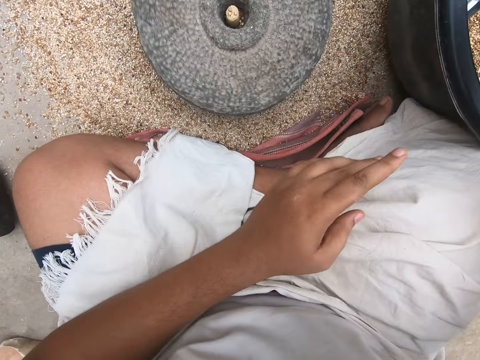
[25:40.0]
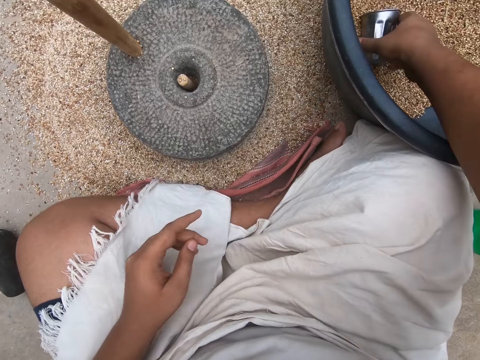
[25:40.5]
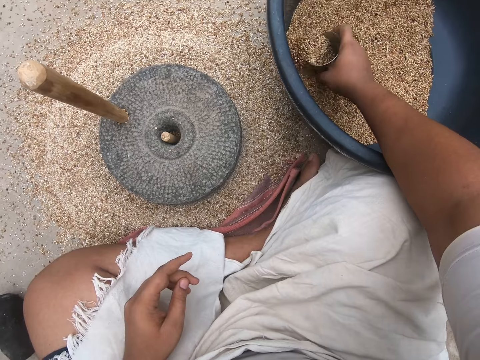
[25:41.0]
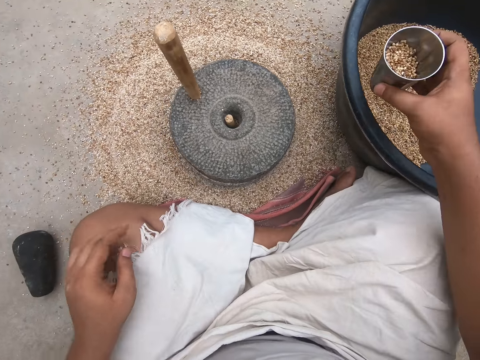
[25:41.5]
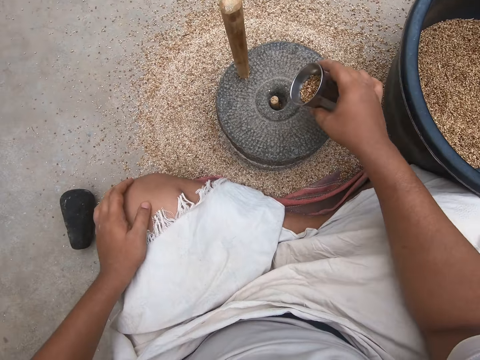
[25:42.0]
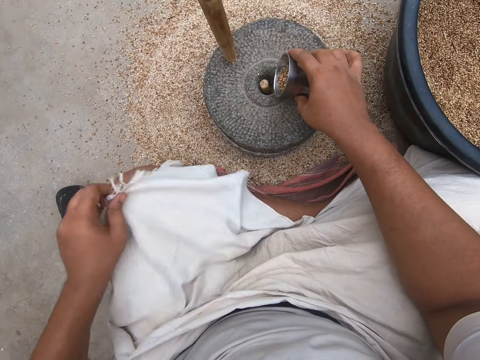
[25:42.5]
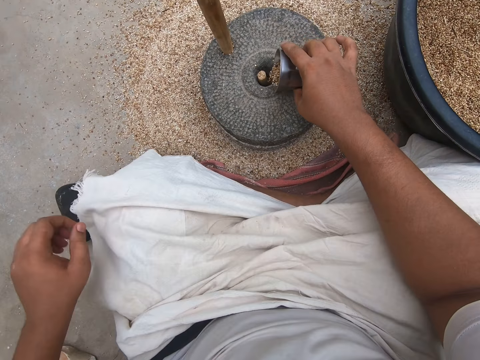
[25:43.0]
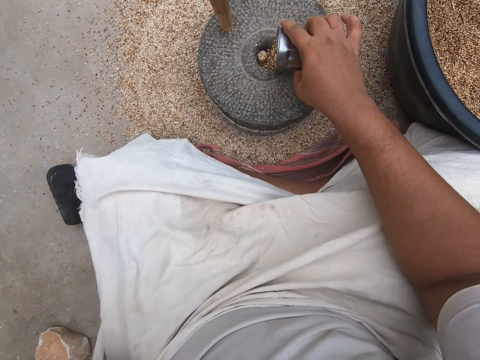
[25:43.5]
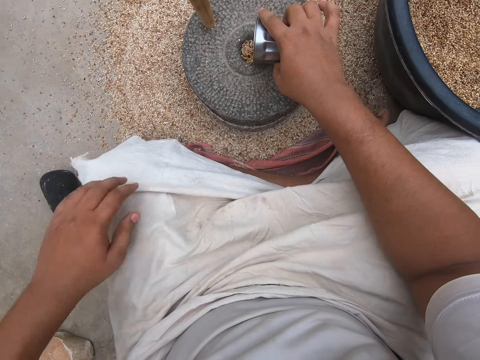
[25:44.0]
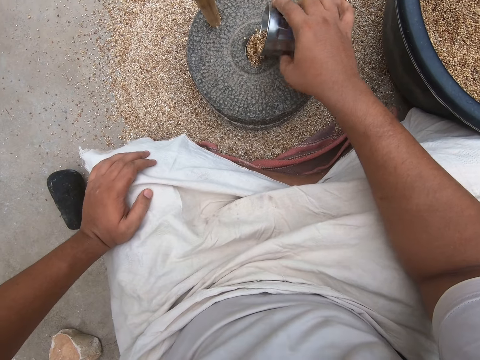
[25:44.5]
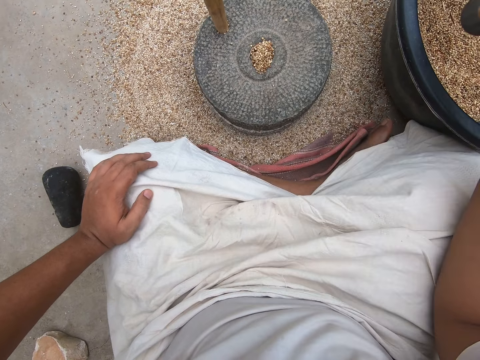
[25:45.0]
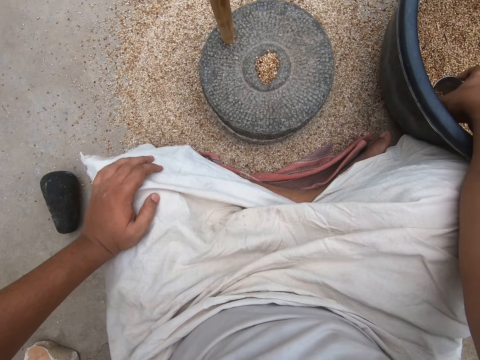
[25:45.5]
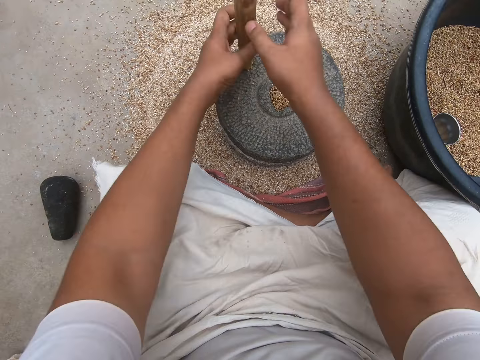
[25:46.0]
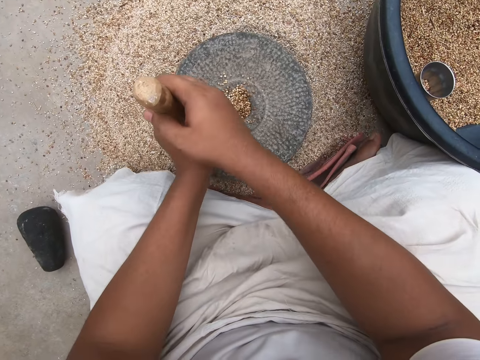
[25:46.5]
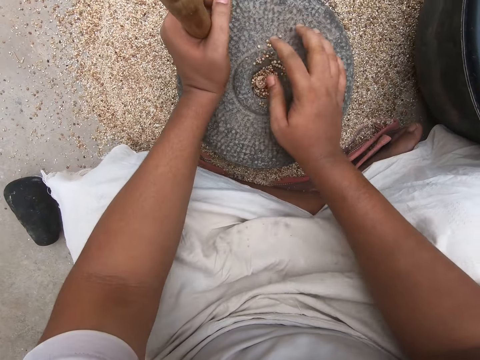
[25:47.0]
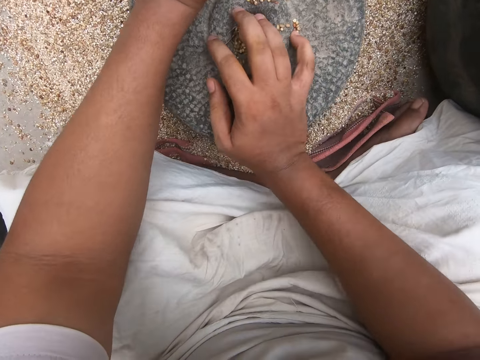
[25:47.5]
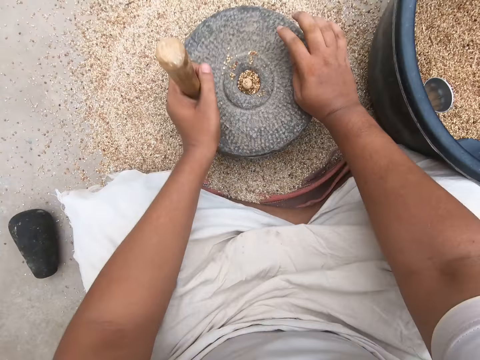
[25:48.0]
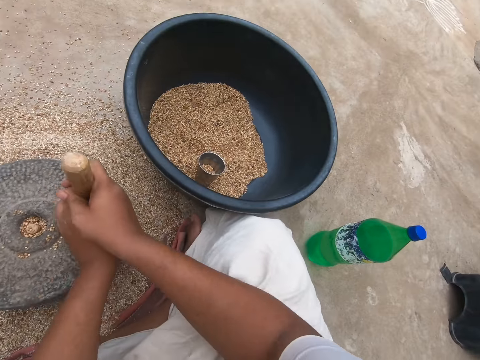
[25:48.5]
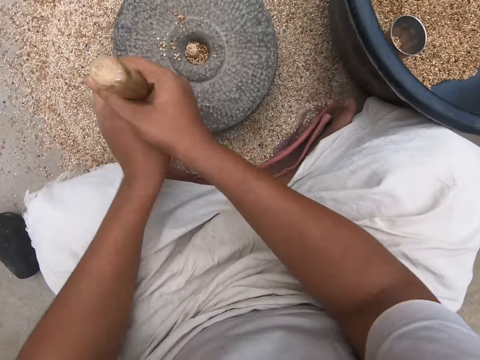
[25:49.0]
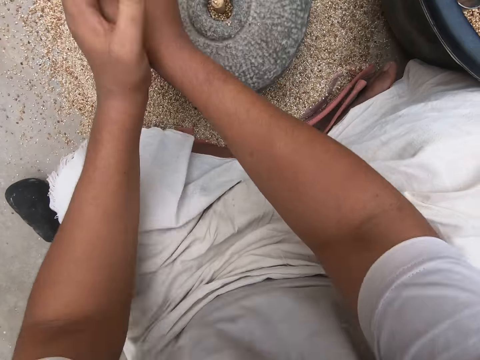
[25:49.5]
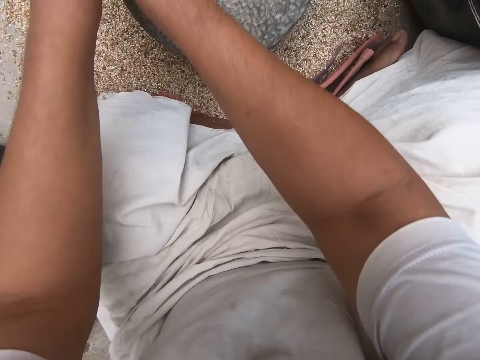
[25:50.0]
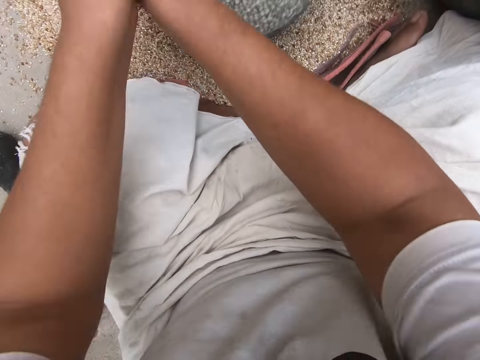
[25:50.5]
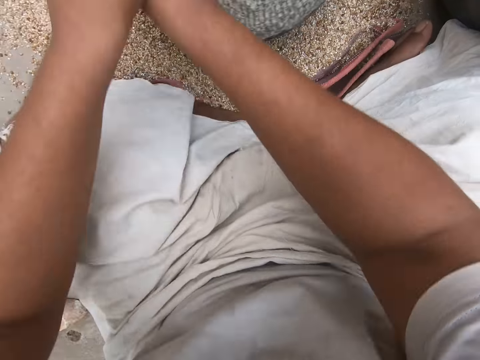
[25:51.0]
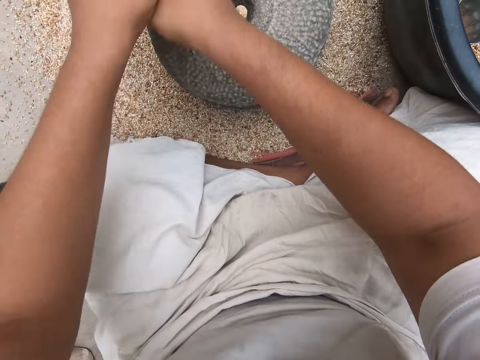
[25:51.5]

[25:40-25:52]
The camera wearer picks up the cup. He scoops some wheat from the wheat bowl with the cup. He covers his lap with the white cloth. He pours the wheat on the hand mill. He drops the cup into the wheat bowl. He grinds the wheat with a stone hand mill with his right hand.

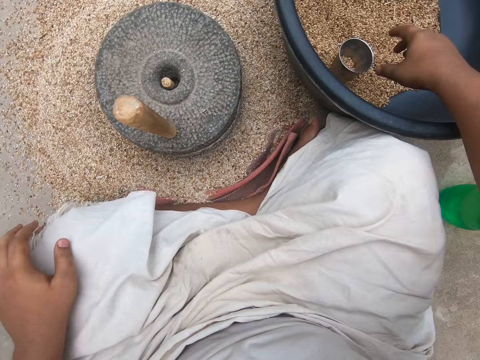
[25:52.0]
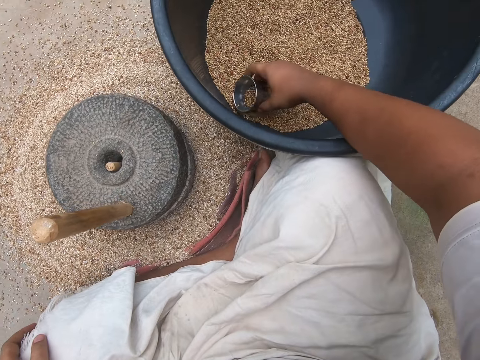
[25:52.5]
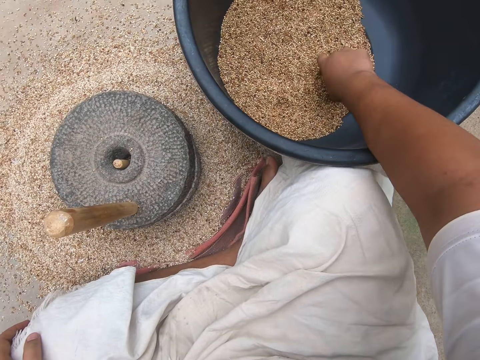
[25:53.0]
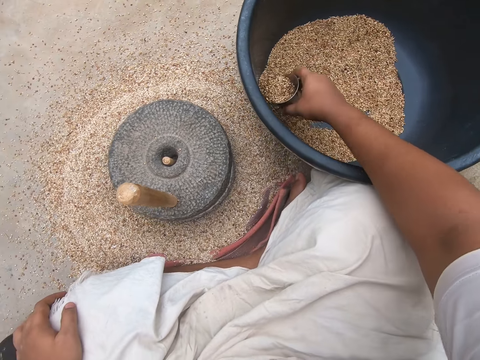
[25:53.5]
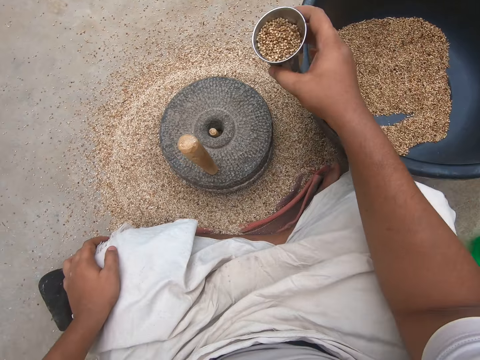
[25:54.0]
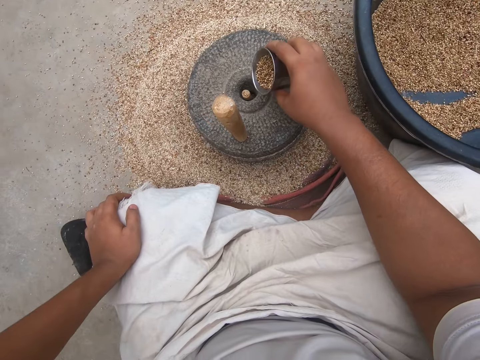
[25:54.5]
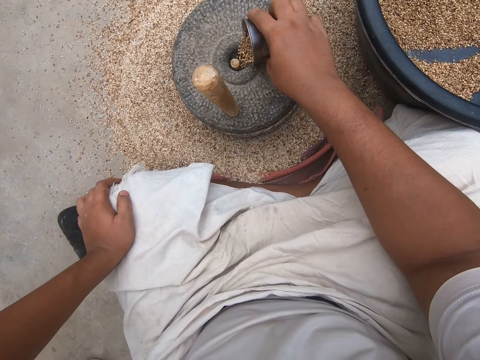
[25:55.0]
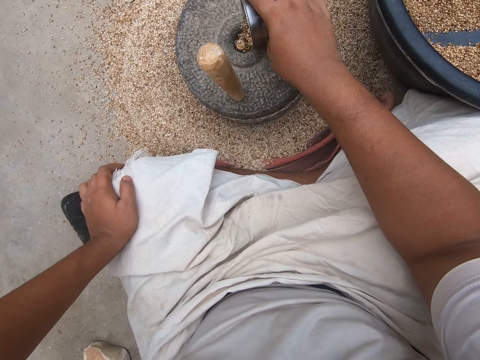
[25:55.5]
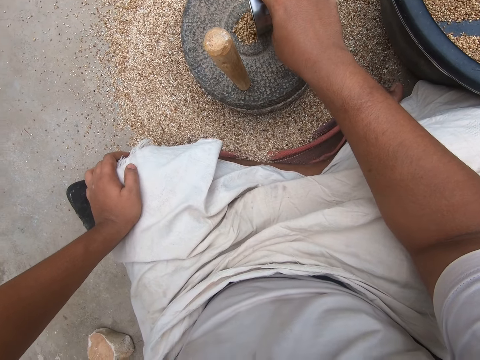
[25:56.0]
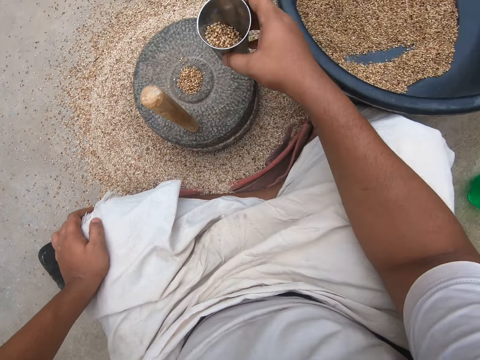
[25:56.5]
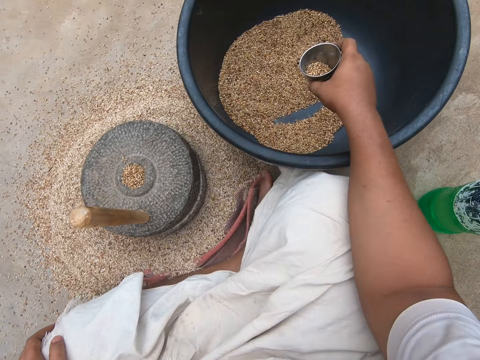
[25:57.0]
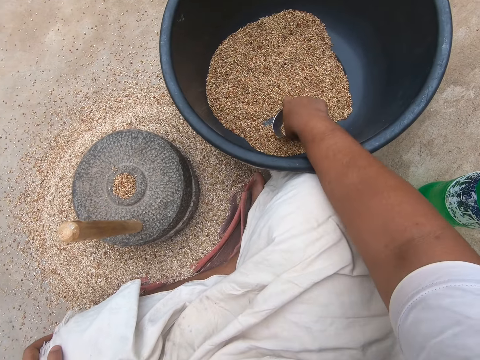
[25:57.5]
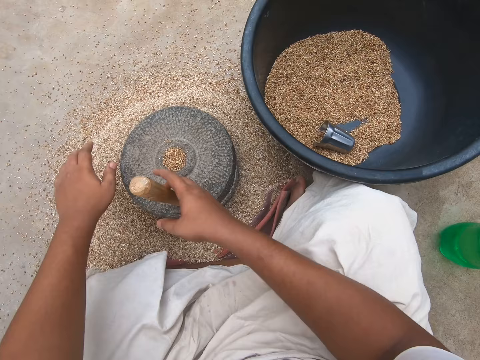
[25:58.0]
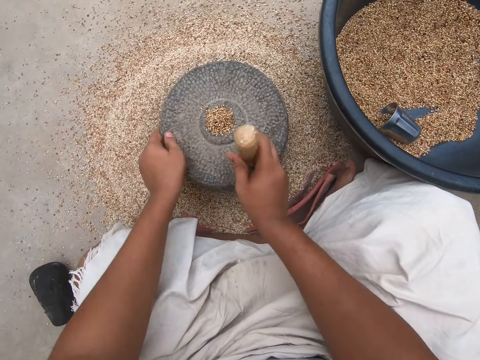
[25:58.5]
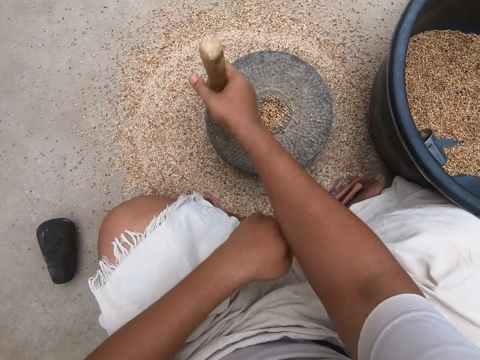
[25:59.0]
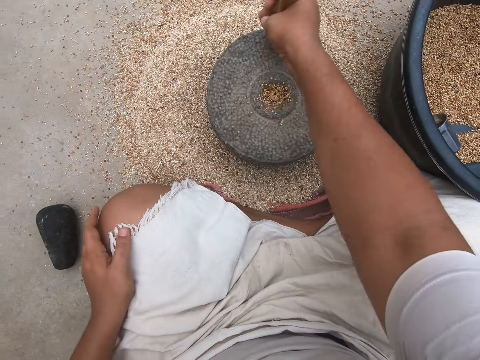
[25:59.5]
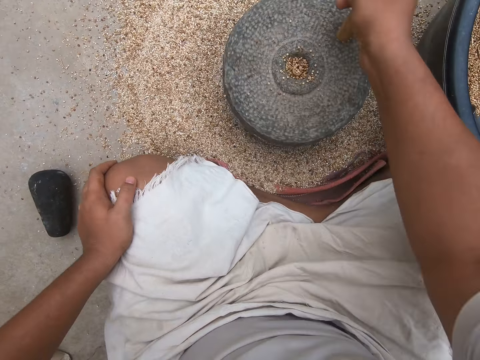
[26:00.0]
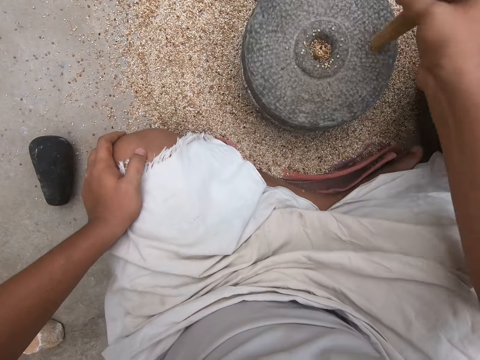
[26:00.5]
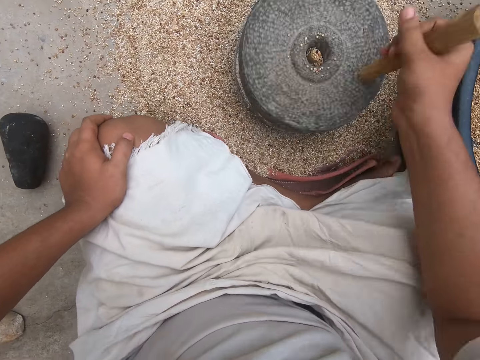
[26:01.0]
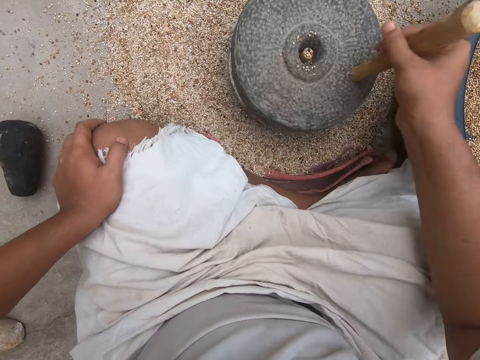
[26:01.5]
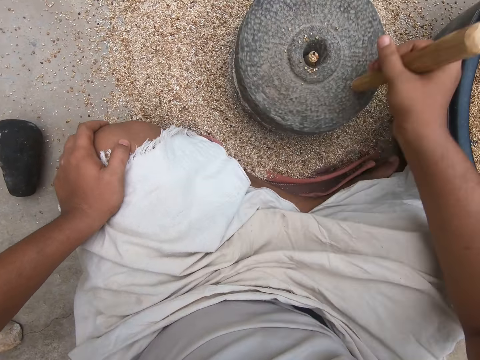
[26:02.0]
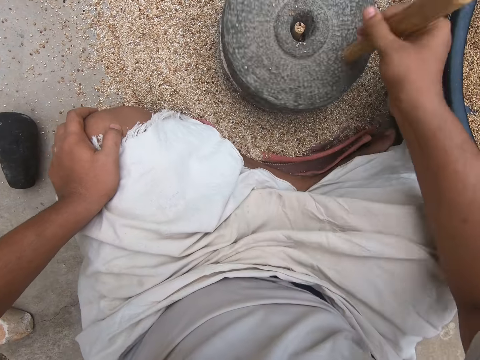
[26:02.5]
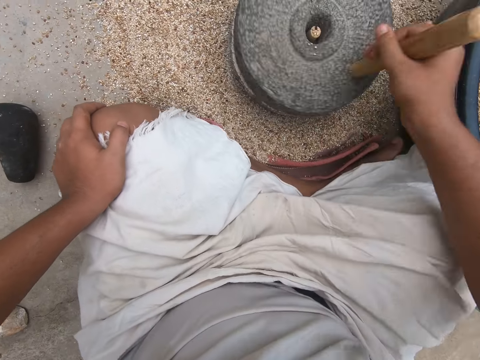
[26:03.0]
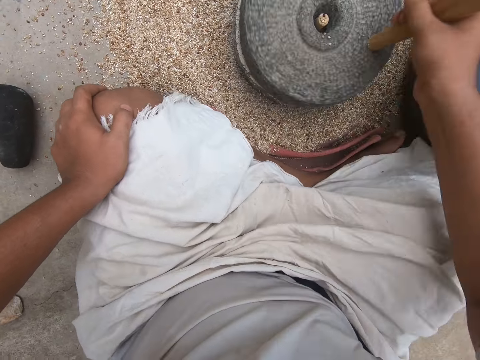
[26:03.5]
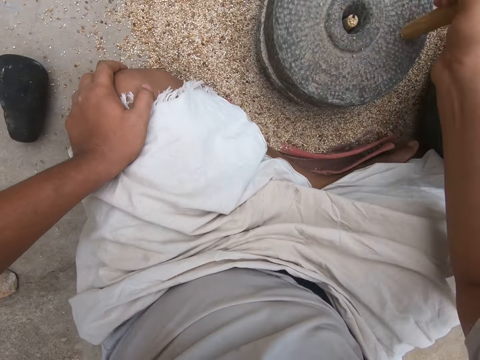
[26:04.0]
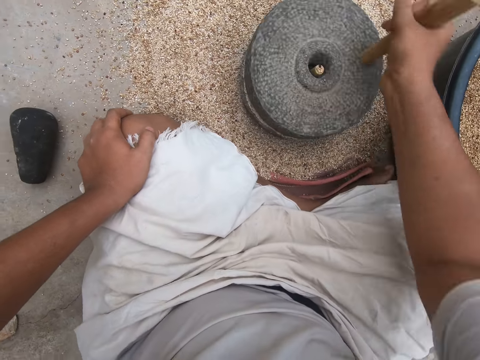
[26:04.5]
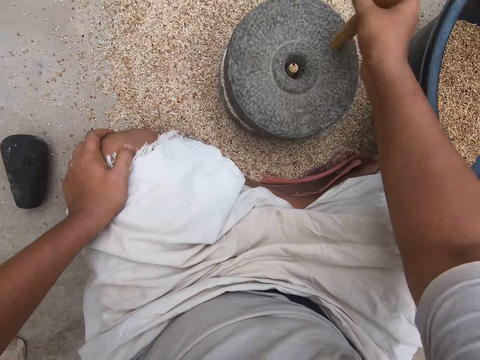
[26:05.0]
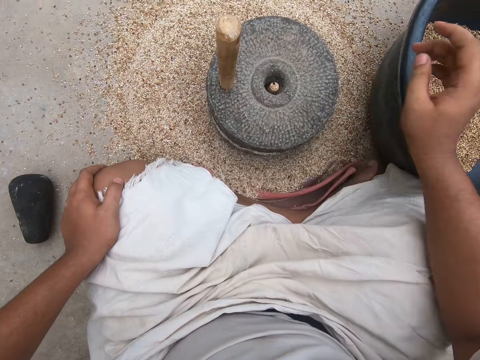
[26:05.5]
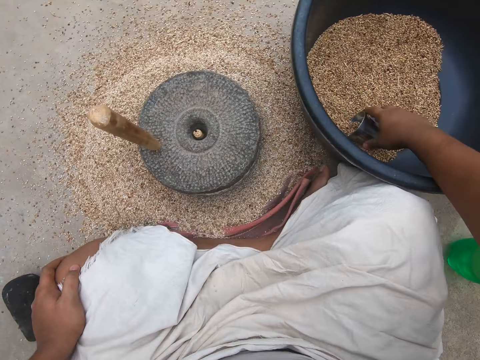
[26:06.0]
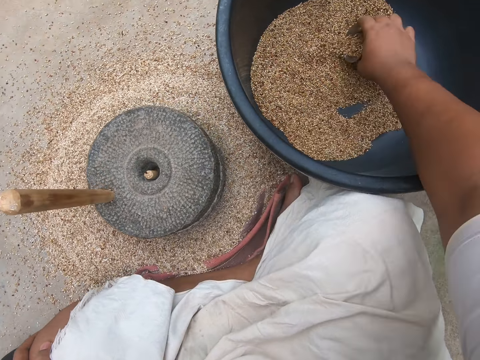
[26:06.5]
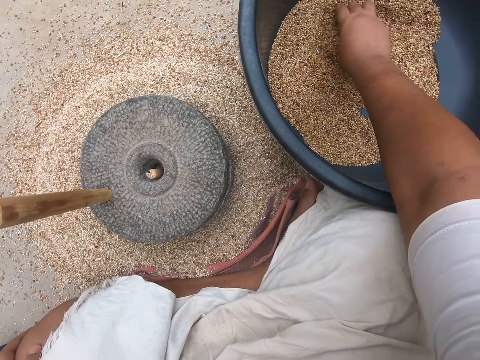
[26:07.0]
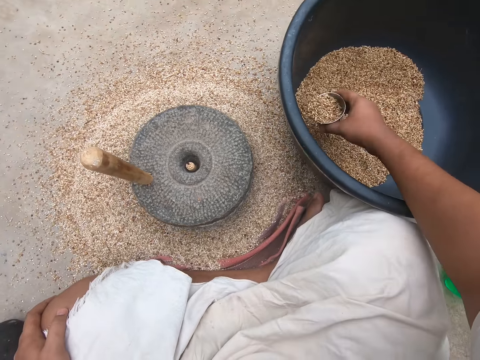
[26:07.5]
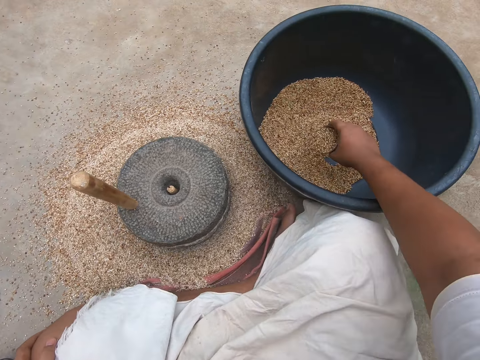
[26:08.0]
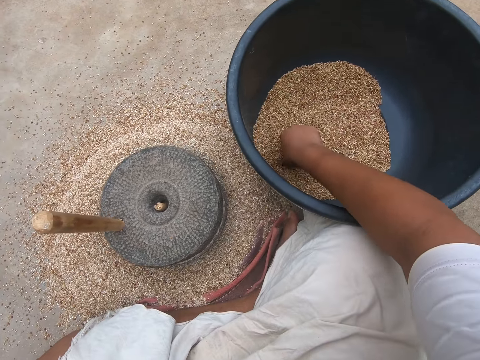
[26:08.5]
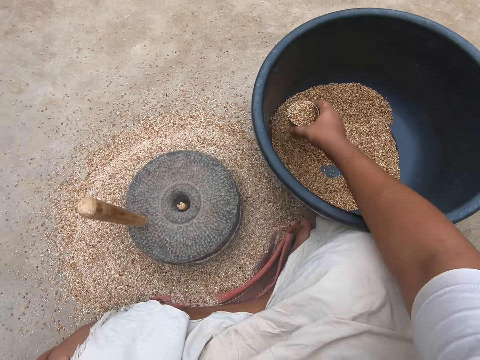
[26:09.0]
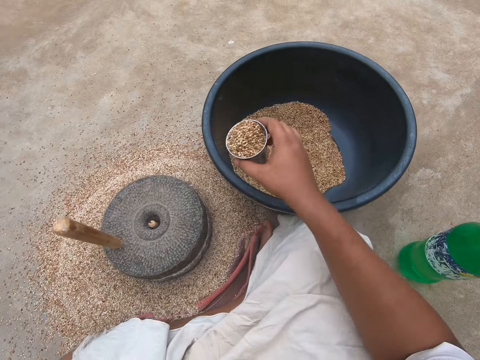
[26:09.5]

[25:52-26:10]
The camera wearer picks up the cup. They scoop some wheat from the wheat bowl with the cup. They pour the wheat on the hand mill. They drop the cup into the wheat bowl. They grind the wheat with a stone hand mill. They pick up the cup. They scoop some wheat from the wheat bowl with the cup.
